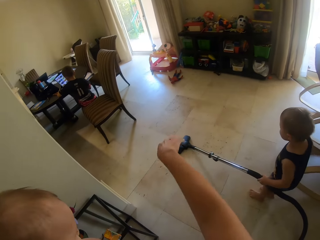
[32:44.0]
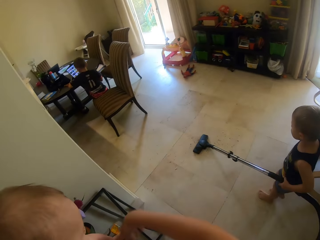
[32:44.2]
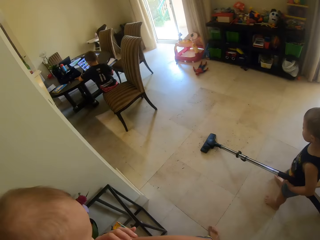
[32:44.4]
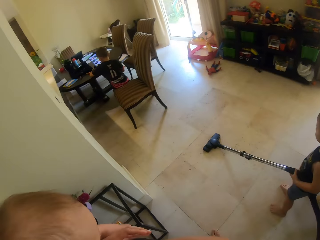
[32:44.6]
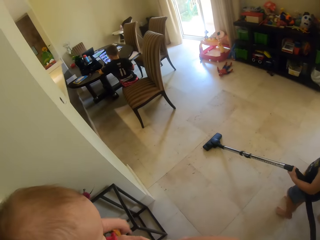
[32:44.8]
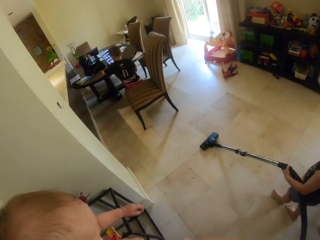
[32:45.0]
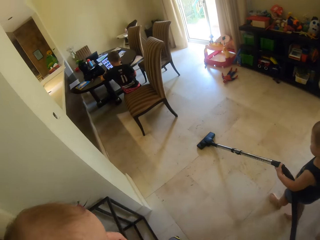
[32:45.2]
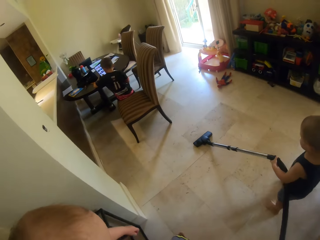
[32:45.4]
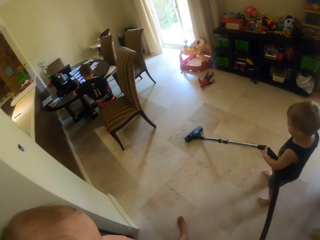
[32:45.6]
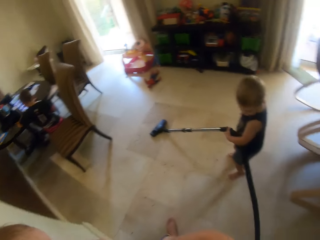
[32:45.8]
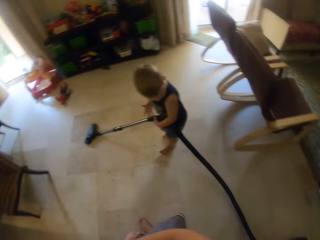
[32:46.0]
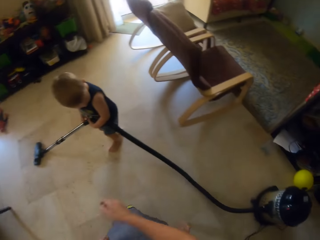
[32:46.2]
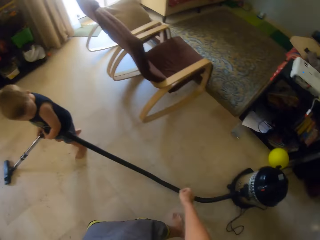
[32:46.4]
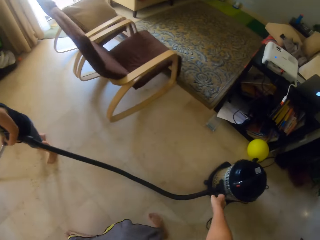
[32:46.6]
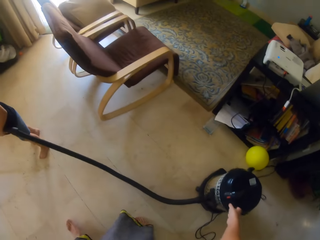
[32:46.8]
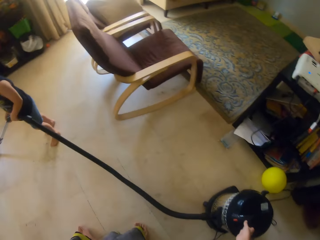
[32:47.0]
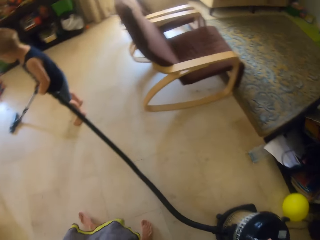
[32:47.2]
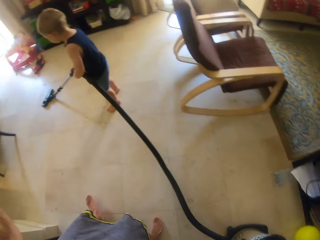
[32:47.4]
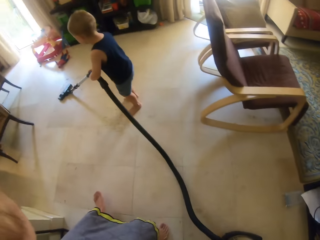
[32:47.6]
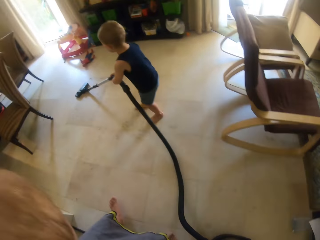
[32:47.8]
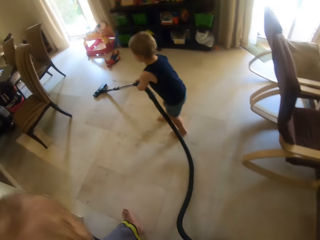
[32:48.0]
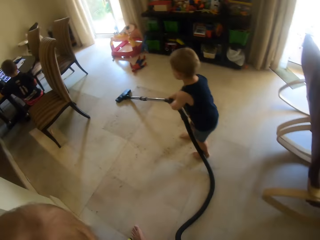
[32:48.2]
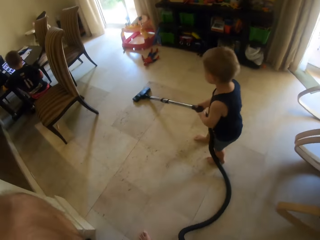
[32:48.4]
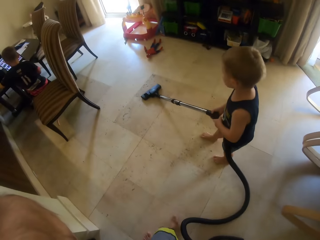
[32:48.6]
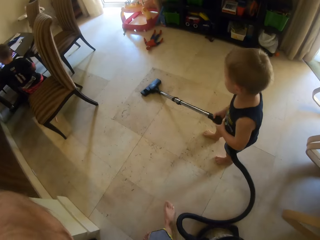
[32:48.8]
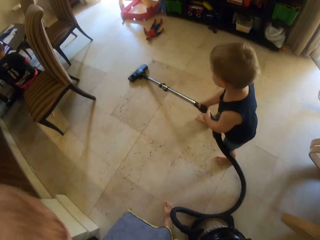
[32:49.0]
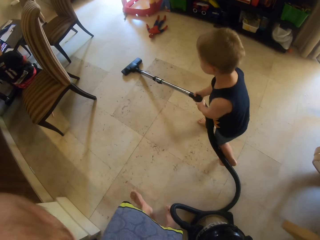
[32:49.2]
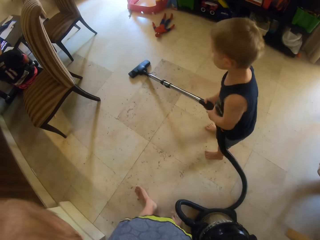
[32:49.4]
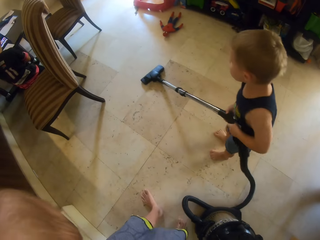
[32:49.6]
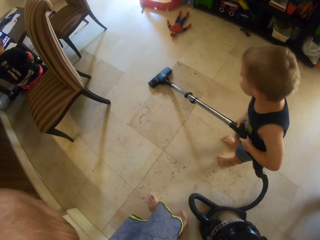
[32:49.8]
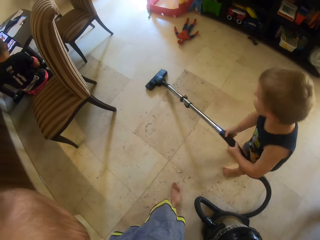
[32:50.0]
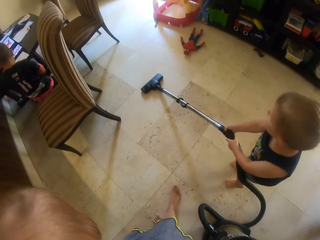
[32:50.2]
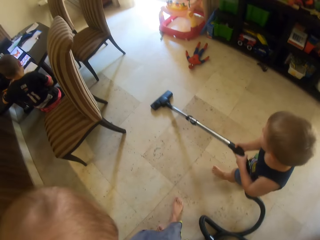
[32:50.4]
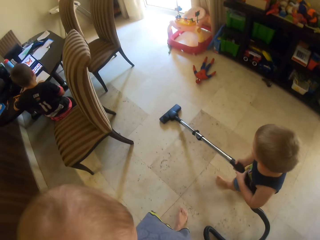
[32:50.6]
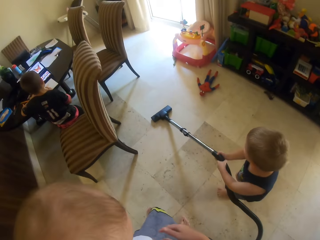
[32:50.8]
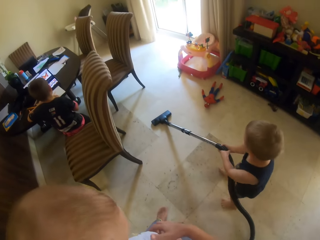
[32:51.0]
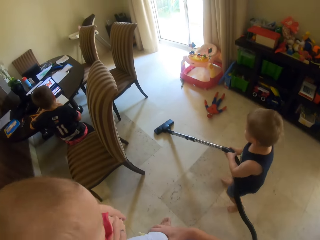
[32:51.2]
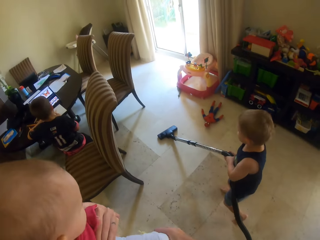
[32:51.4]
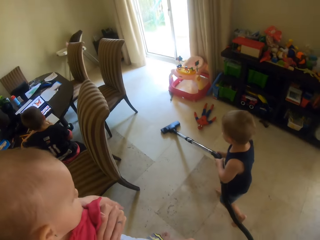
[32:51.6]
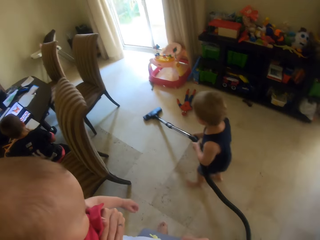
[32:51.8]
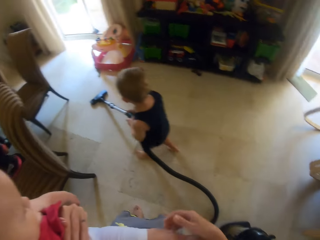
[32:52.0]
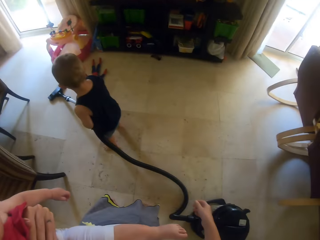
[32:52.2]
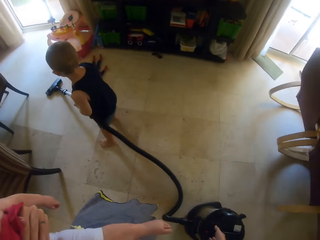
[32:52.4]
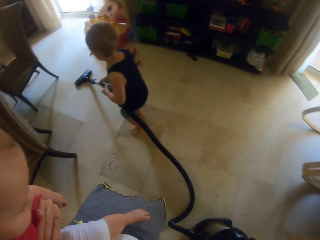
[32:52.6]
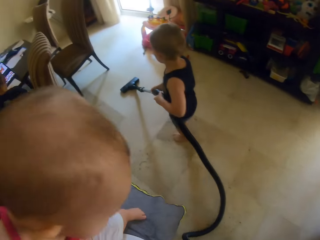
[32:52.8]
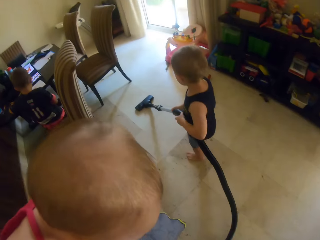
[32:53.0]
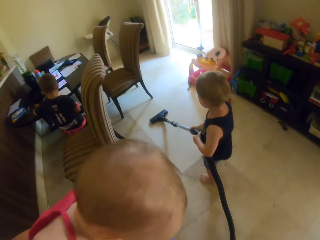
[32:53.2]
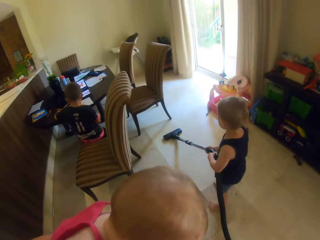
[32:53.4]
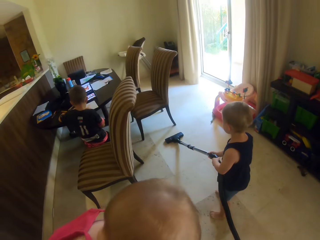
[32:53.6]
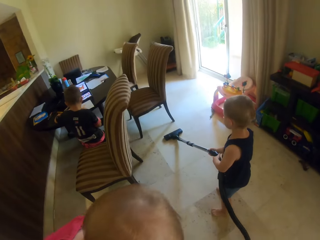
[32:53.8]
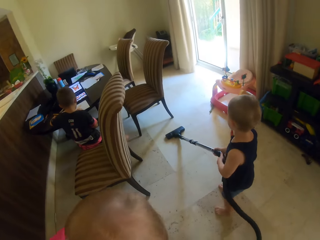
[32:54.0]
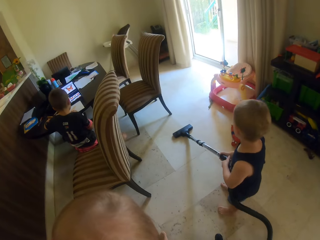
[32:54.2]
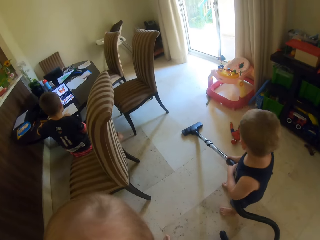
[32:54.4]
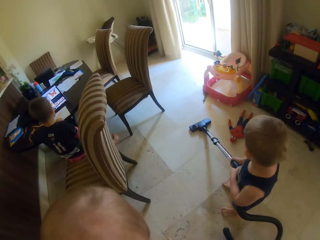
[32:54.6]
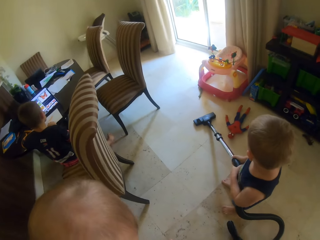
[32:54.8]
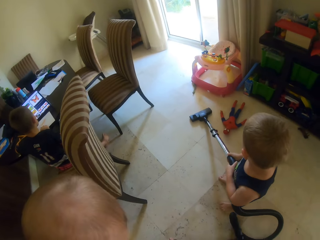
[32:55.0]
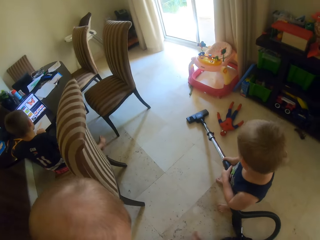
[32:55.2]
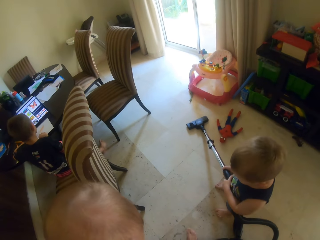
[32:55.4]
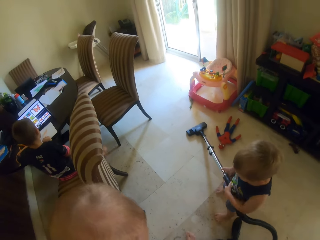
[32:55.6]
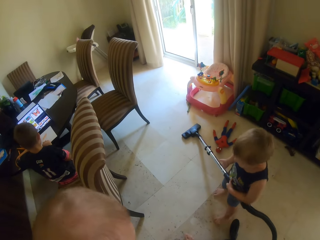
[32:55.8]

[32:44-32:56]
The camera wearer moves a hand. The baby cleans the floor with the vacuum cleaner. The camera wearer walks. The baby cleans the floor with both hands. The camera wearer takes the vacuum cleaner and moves the vacuum cleaner. They walk towards the chair. Another baby cleans the floor.

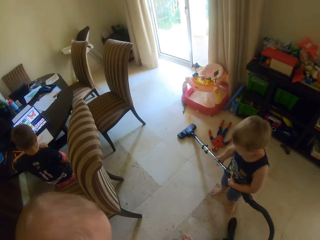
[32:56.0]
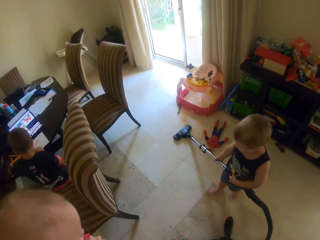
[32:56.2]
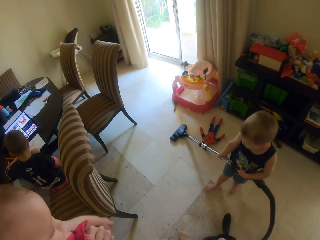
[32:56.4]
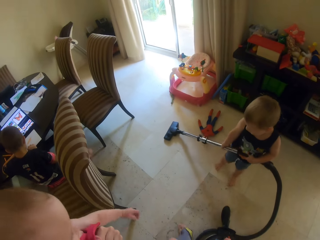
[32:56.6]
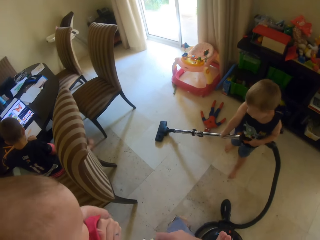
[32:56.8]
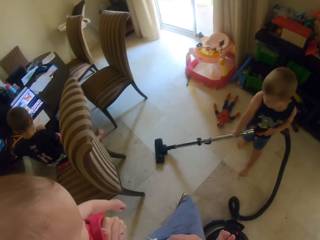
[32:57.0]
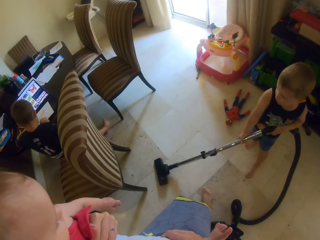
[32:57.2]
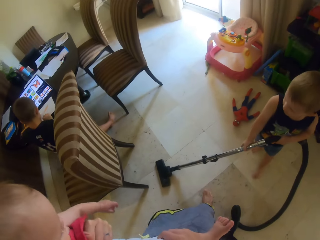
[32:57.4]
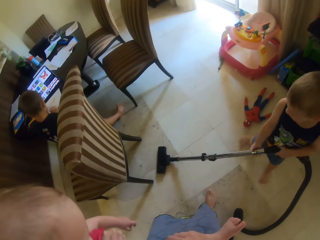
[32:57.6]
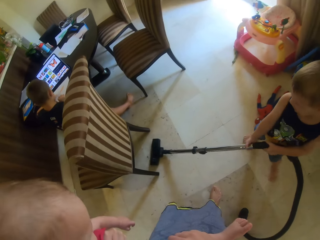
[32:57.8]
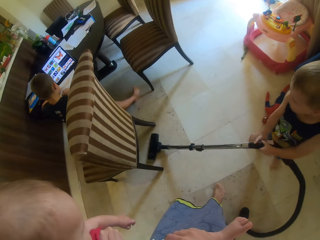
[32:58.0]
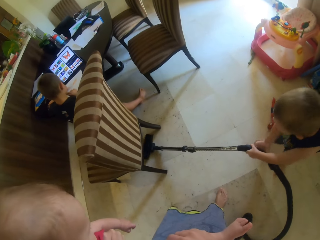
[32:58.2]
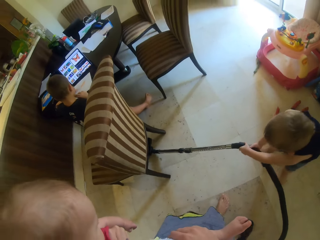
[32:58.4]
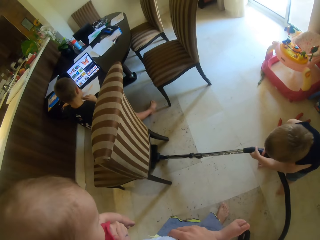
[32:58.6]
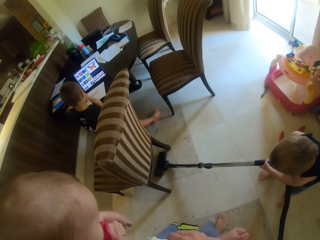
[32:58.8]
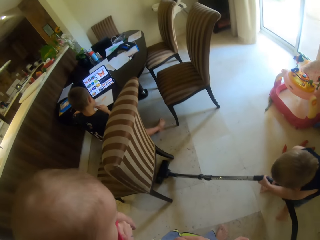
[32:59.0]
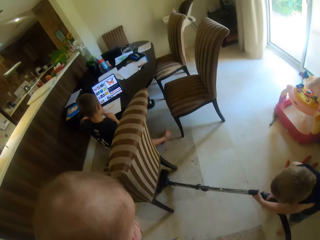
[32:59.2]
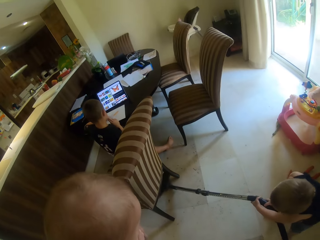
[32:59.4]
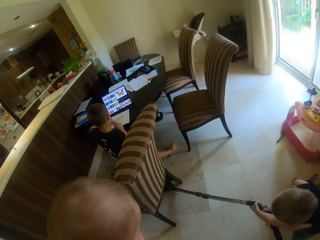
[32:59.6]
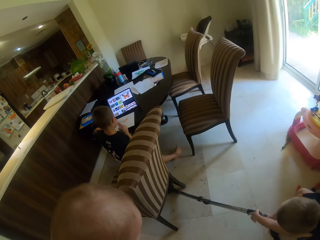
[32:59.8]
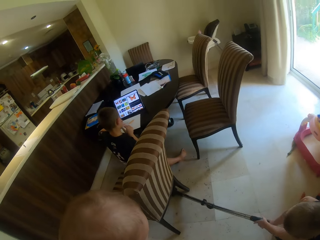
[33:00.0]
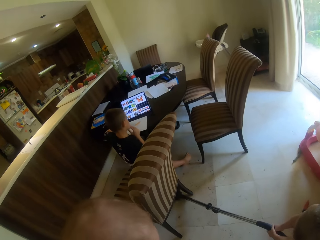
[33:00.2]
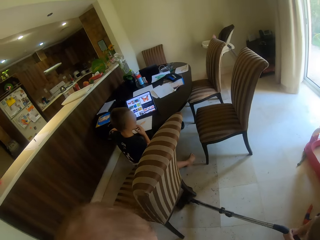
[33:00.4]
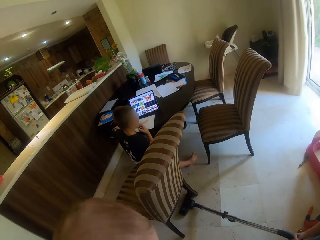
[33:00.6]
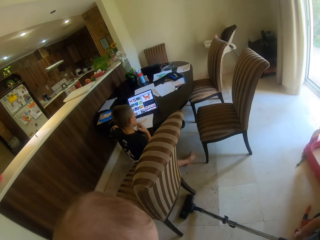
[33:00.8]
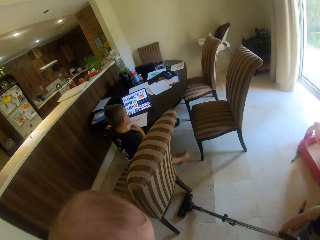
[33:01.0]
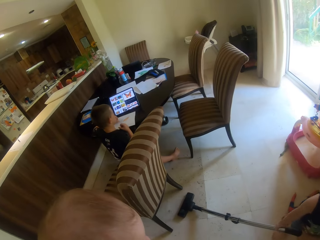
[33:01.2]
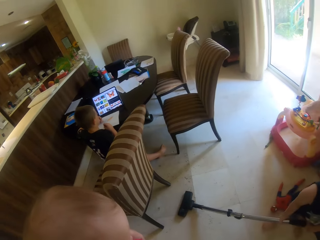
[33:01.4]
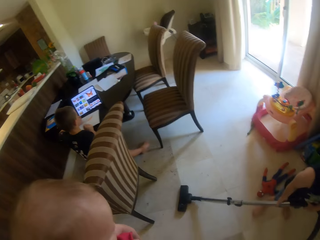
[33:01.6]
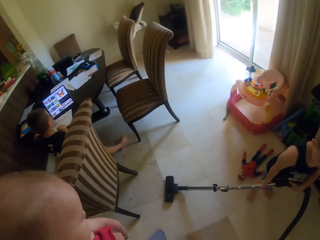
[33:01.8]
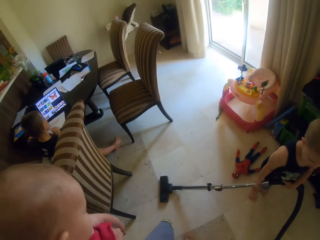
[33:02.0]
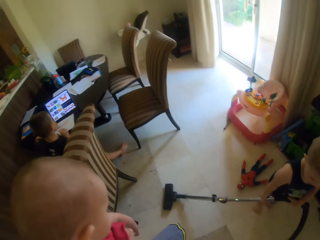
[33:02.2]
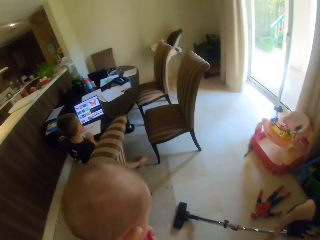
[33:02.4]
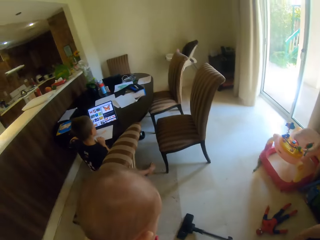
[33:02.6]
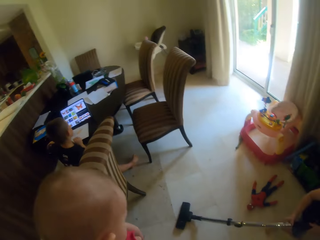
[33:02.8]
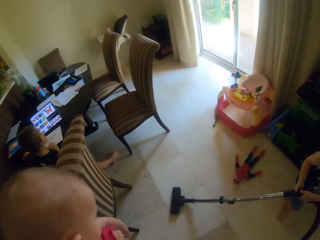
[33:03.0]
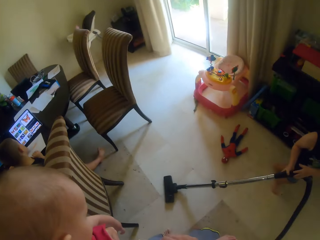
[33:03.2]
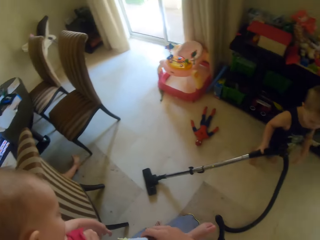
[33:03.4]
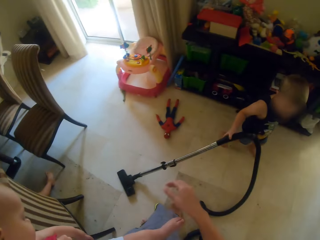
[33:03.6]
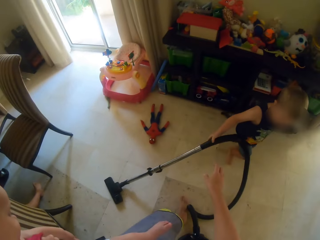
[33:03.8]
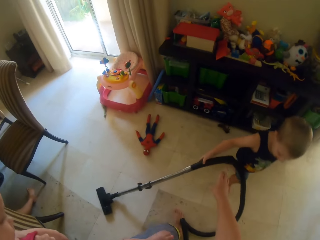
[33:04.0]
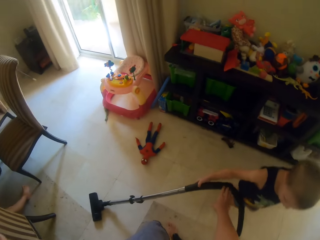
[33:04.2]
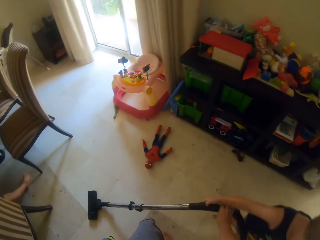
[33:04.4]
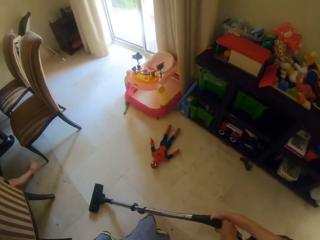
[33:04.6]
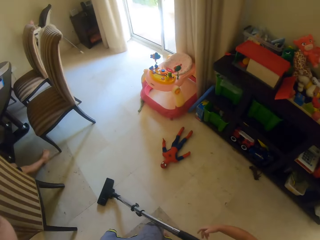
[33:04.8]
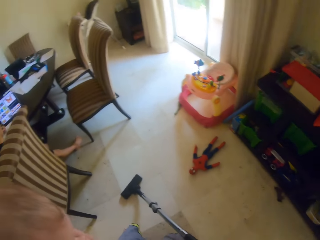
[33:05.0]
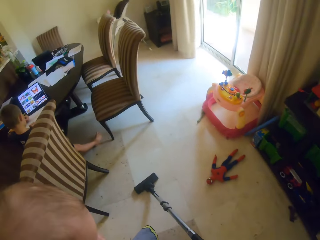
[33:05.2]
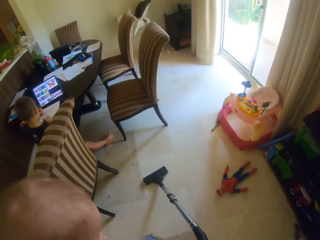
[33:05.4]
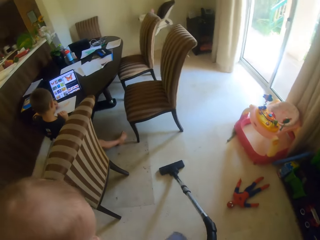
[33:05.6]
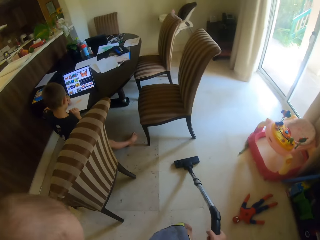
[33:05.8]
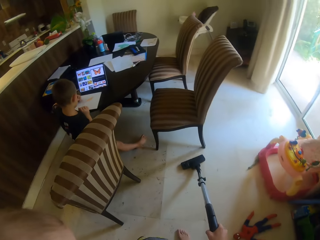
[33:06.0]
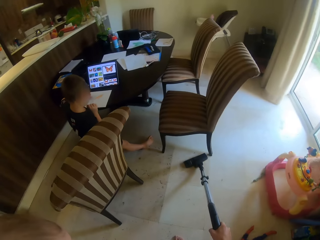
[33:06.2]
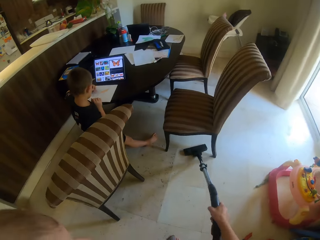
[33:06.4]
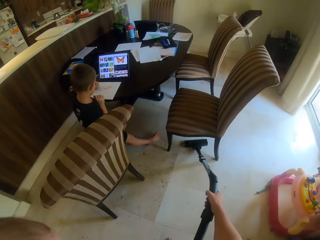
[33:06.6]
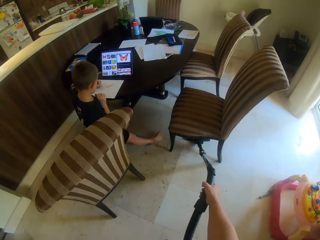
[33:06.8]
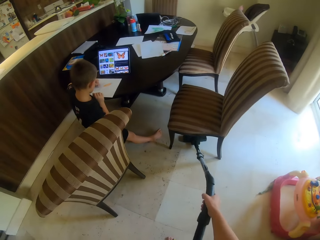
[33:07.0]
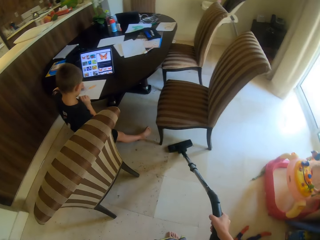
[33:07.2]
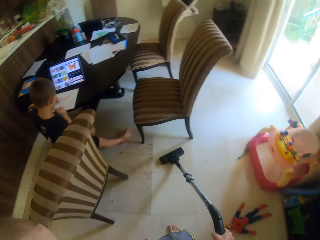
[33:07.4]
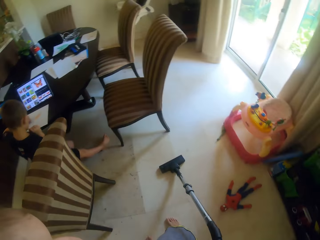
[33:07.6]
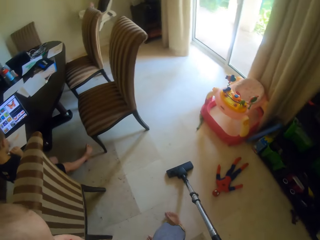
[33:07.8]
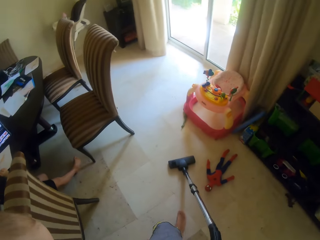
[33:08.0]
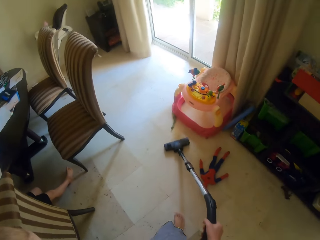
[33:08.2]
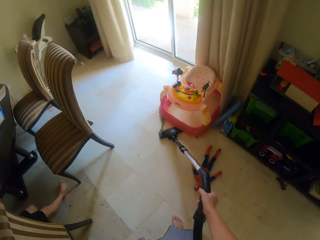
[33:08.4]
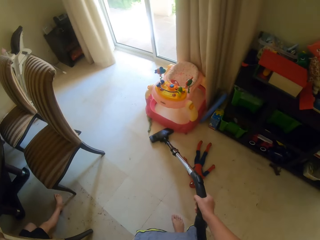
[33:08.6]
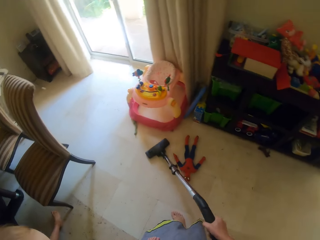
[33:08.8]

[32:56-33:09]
The camera wearer collects the vacuum cleaner from a boy with her right hand. Another boy colors on a paper on the table with a crayon in his left hand. The camera wearer vacuums the floor with the vacuum cleaner in her right hand.
